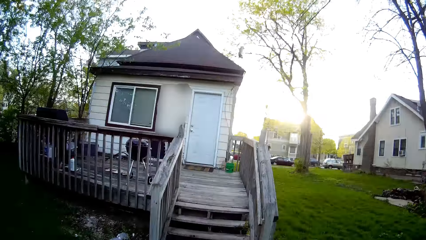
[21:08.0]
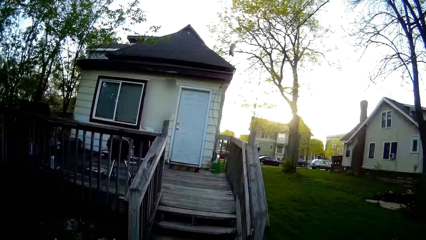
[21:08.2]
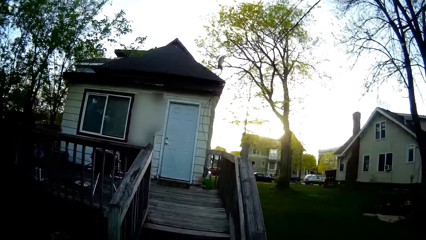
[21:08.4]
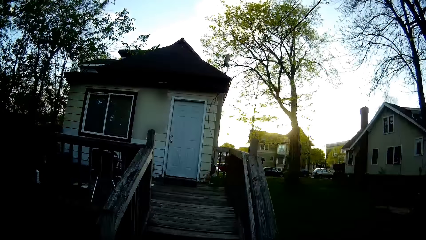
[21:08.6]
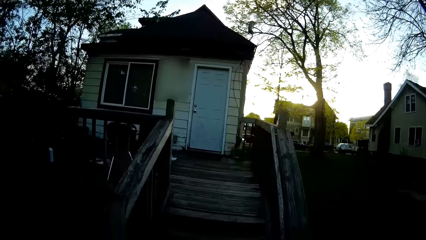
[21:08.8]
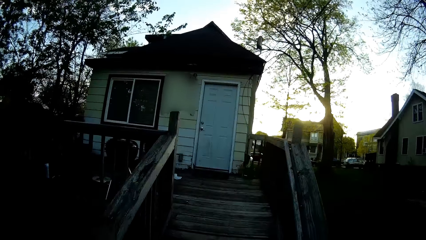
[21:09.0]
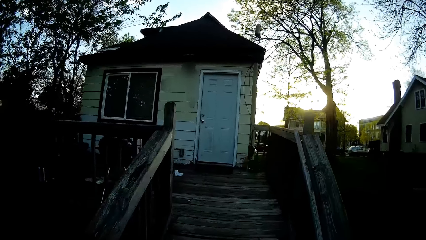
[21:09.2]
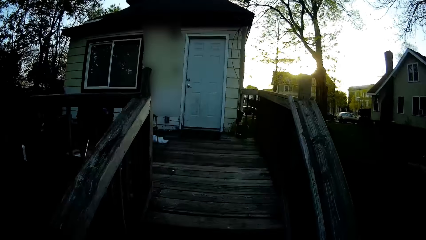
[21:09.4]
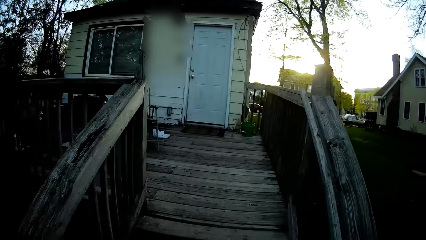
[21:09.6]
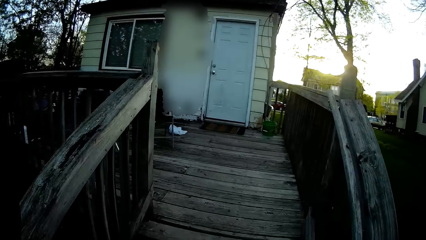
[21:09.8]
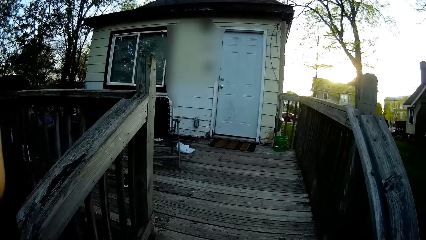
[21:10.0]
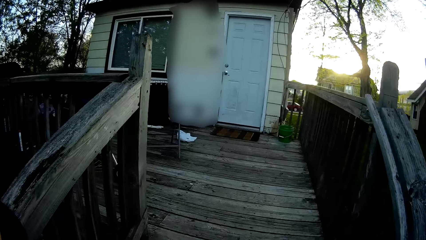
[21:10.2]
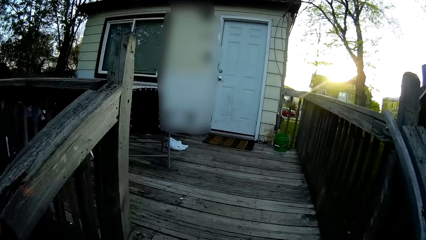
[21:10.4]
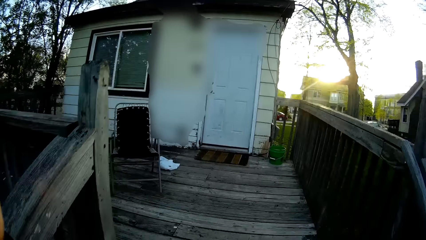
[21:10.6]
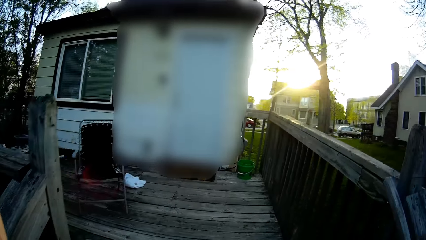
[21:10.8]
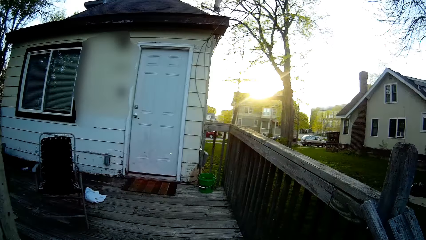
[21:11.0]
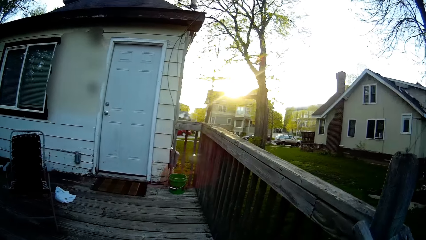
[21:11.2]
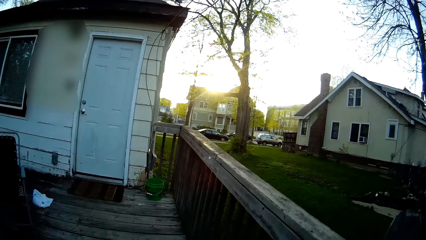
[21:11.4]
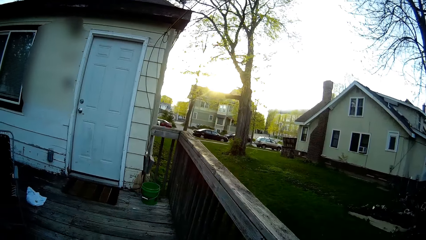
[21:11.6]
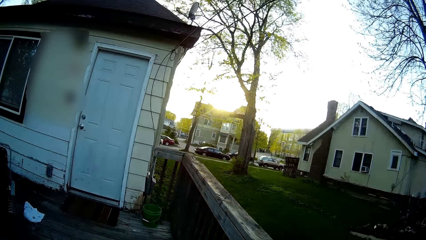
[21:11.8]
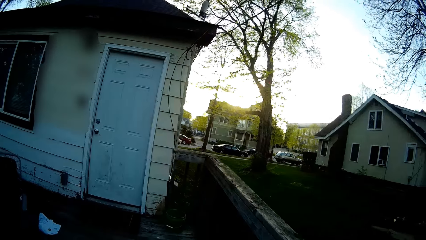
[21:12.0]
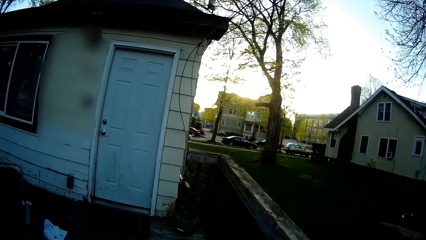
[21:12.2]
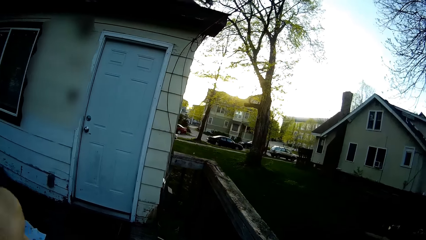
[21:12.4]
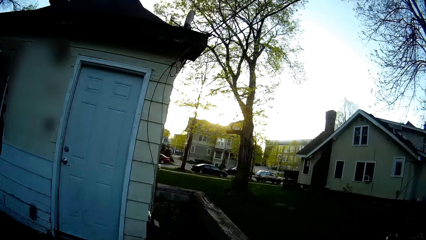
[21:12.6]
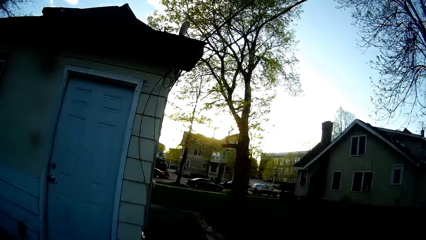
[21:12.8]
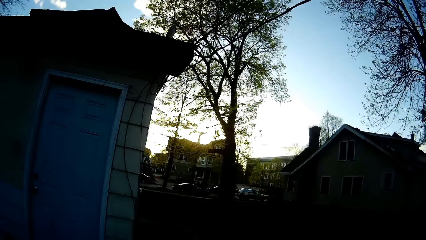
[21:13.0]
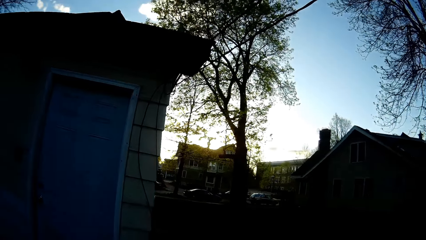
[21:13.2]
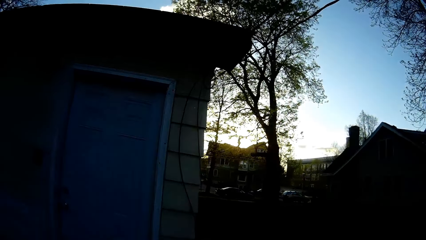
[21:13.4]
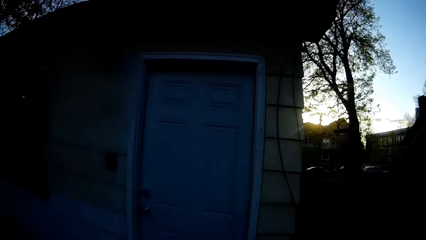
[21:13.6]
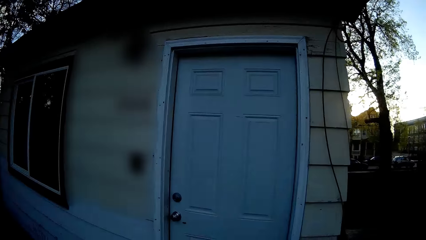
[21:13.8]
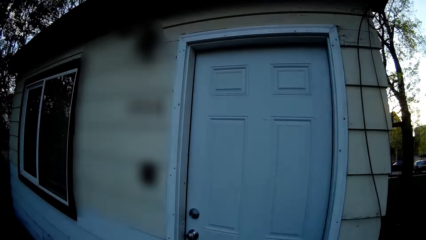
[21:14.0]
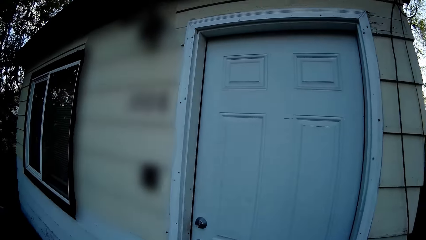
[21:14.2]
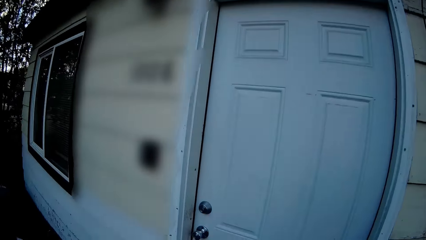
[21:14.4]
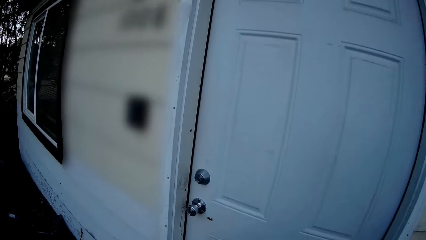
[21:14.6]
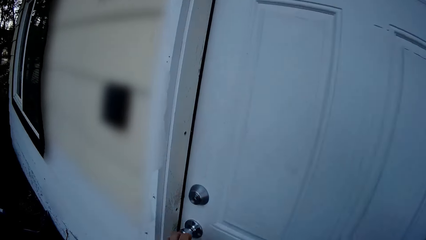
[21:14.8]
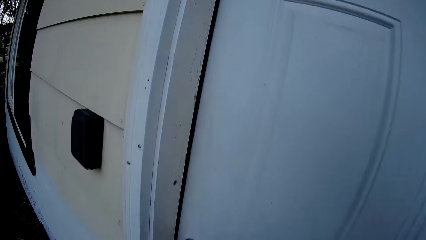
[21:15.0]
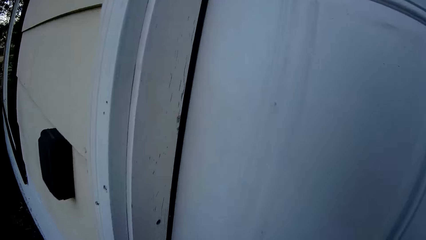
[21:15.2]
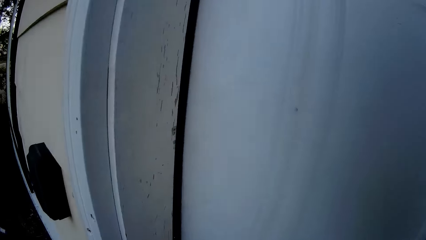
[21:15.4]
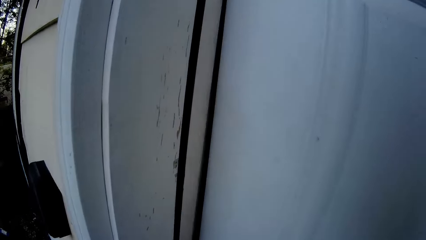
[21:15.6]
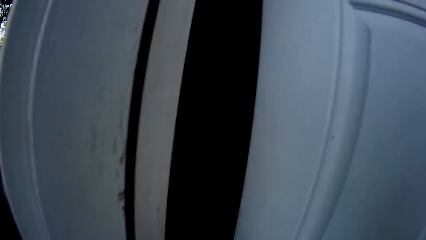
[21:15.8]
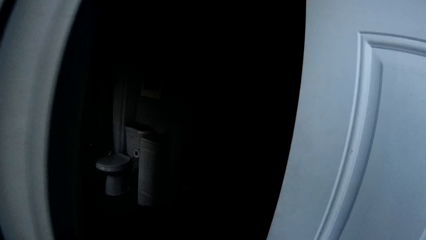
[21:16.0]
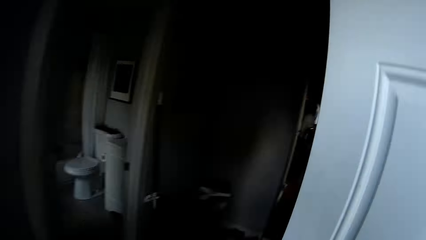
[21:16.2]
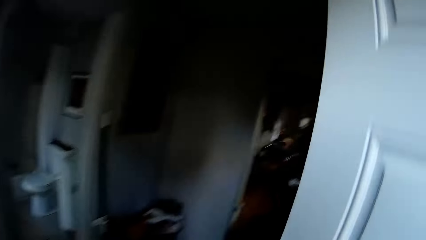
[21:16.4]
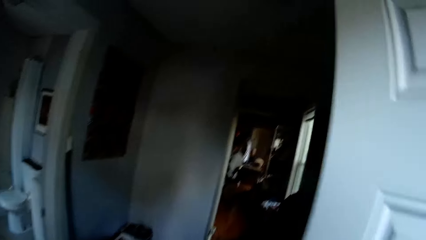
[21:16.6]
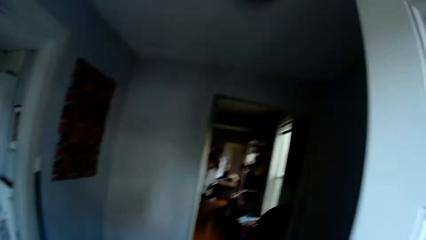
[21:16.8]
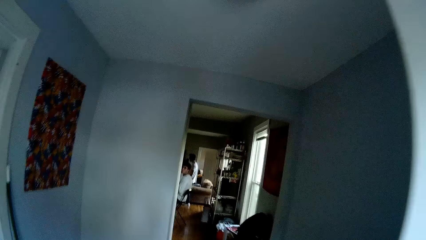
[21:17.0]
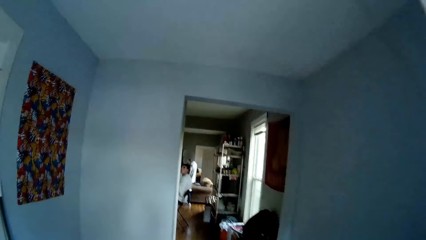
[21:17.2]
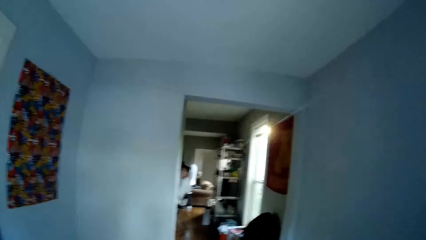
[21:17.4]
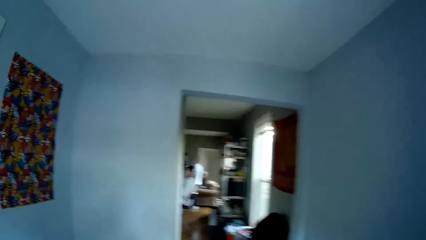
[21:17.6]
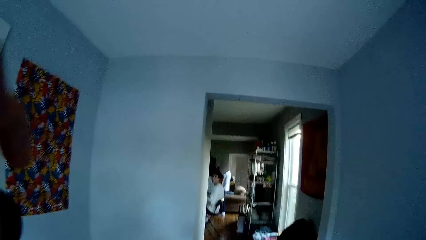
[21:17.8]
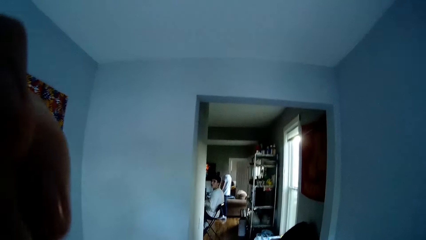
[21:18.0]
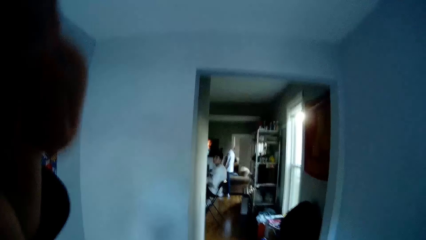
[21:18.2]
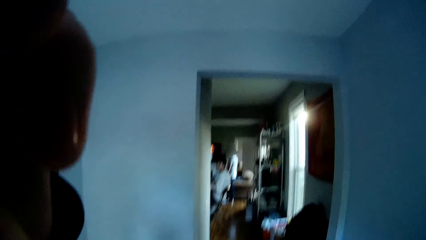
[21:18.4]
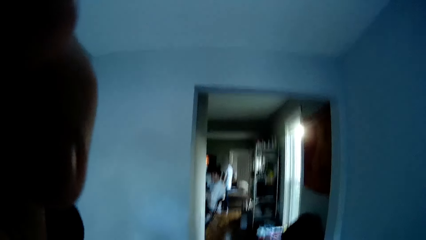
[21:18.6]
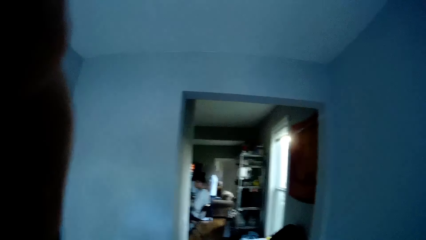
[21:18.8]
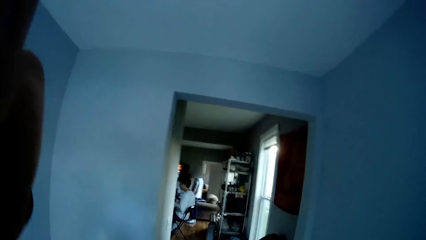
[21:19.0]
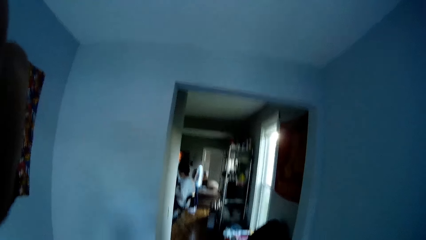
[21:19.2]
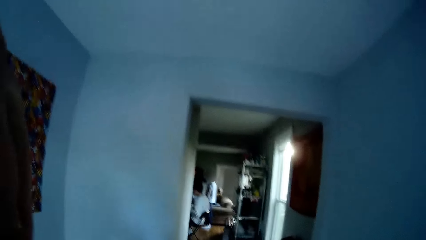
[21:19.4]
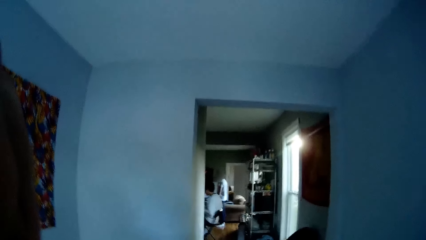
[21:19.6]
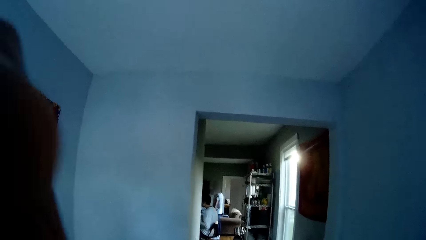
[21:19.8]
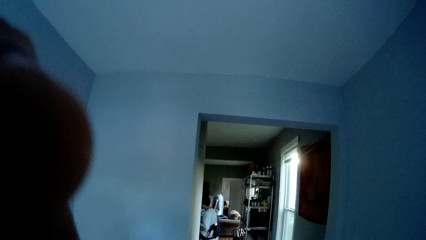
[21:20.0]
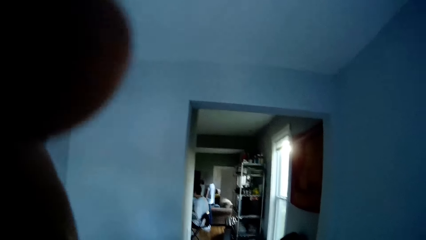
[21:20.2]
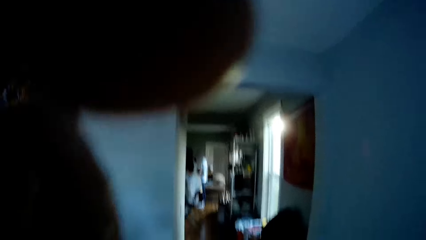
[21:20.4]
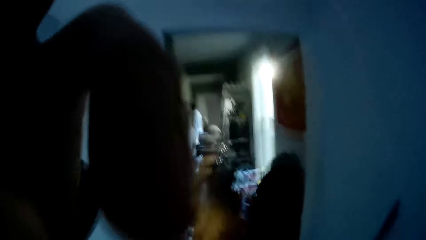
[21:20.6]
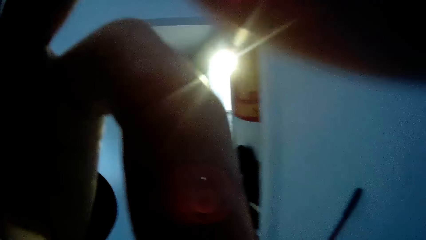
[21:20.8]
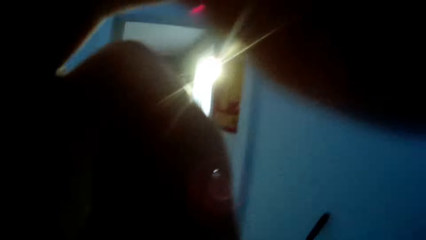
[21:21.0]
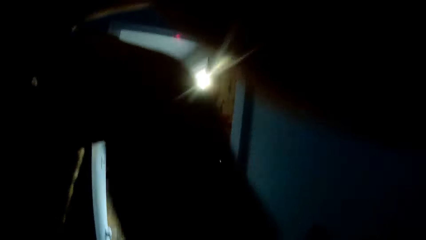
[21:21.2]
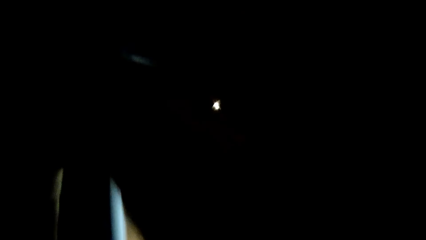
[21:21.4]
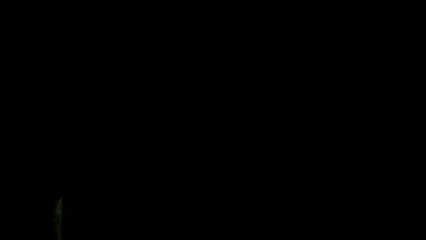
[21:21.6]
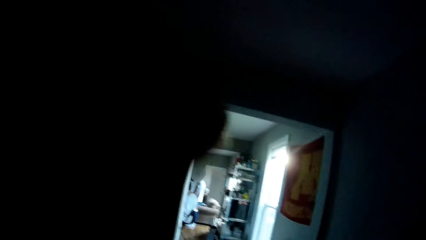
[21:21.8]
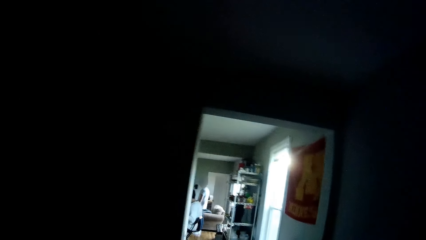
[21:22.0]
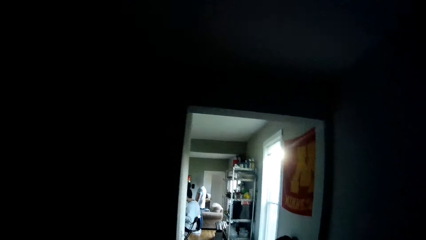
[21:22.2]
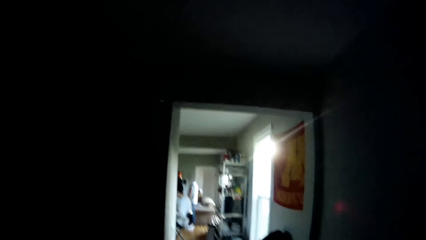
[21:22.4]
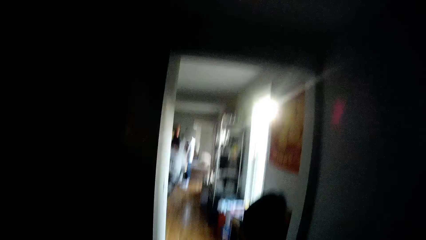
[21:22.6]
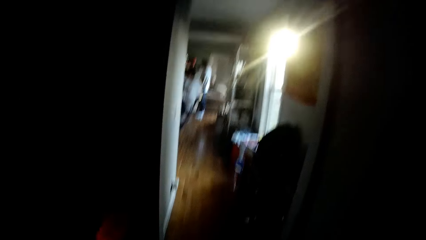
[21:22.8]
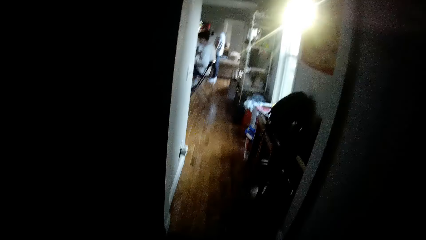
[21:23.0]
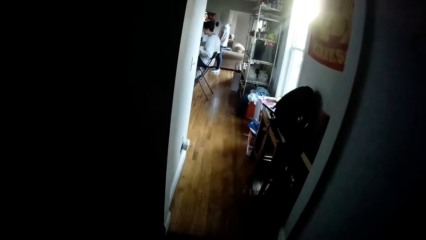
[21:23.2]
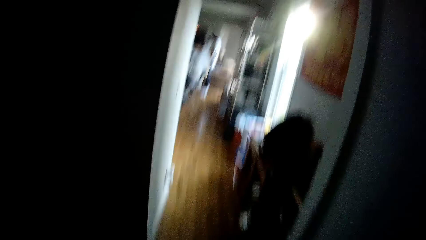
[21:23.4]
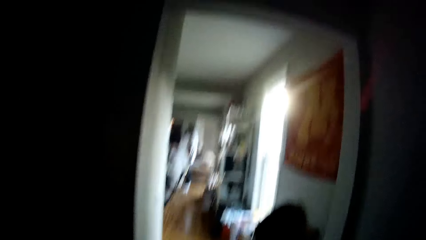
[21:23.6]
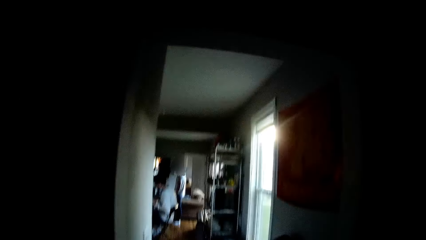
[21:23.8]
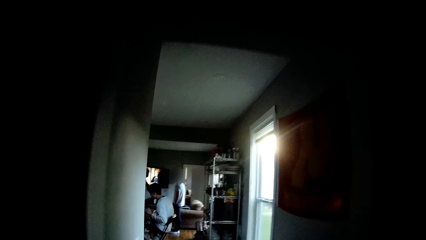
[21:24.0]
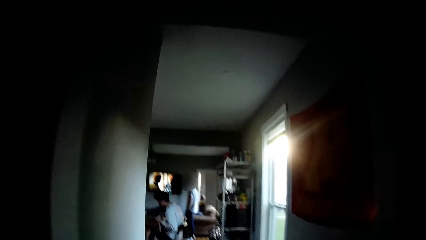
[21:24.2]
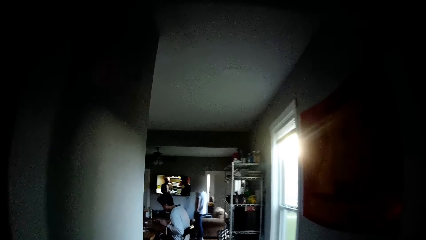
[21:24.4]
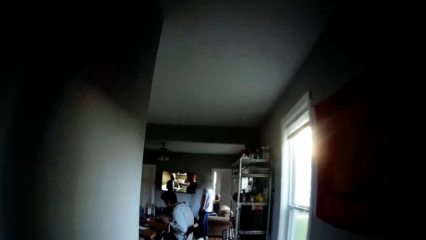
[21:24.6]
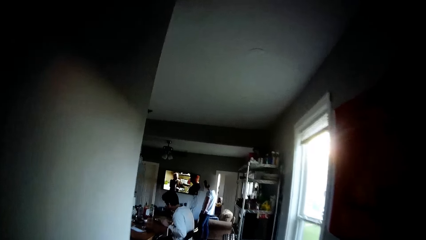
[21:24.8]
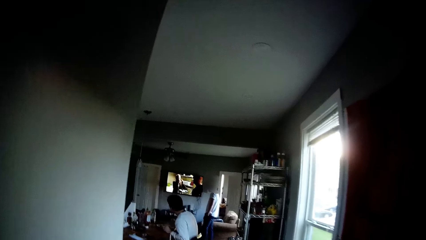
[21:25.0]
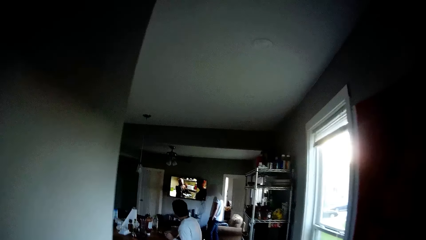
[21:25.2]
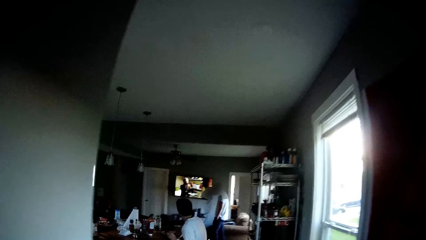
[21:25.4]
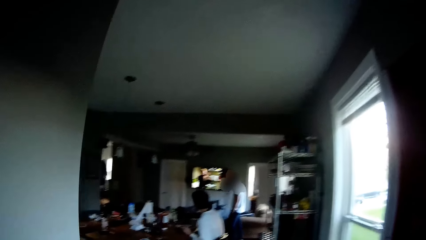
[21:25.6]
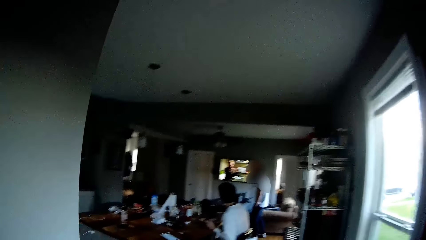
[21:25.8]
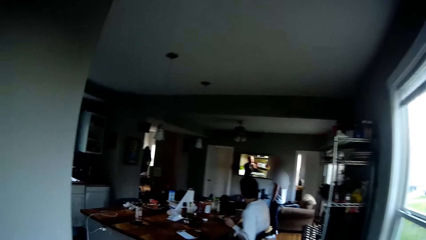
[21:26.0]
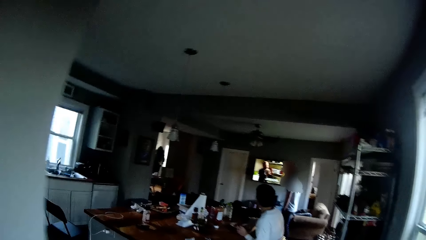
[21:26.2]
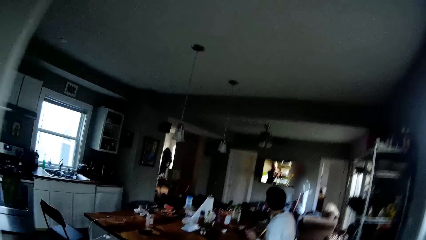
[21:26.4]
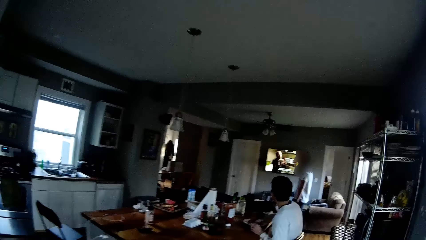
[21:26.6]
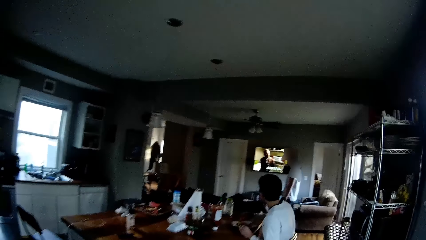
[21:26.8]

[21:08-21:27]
The camera wearer opens a door with his right hand. He walks into the apartment. He interacts with a man. He raises his left hand towards his head. He adjusts the camera. He walks around.
